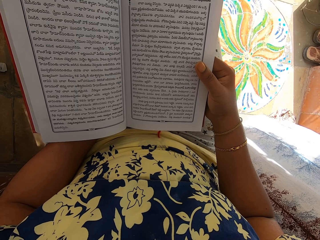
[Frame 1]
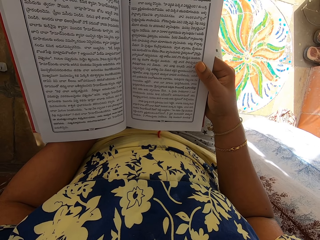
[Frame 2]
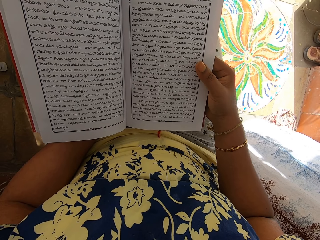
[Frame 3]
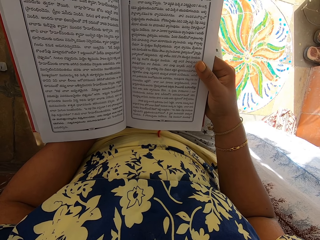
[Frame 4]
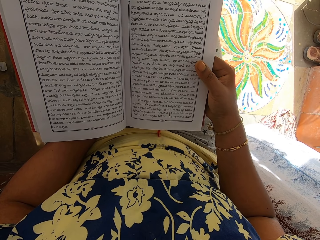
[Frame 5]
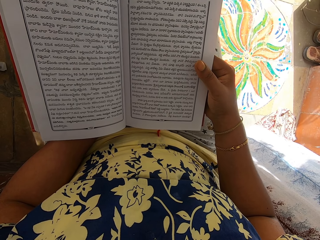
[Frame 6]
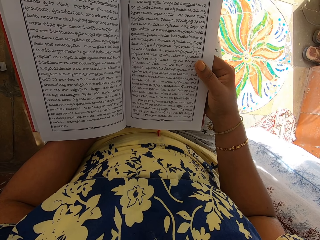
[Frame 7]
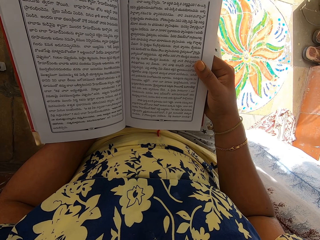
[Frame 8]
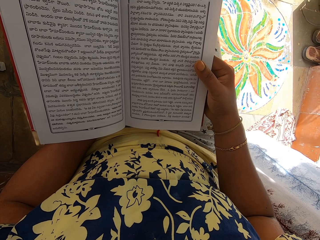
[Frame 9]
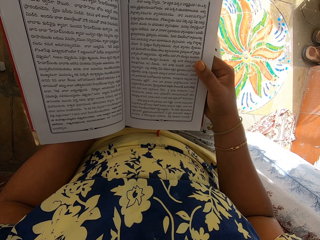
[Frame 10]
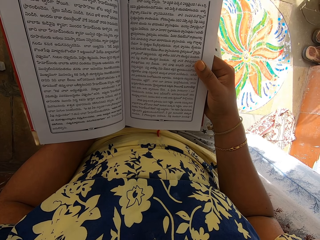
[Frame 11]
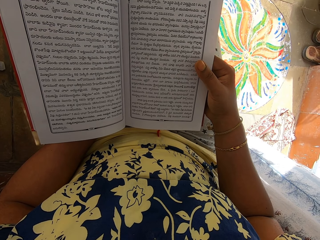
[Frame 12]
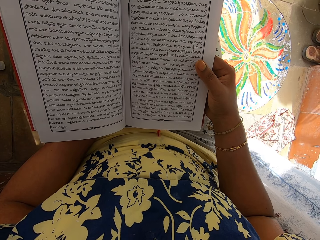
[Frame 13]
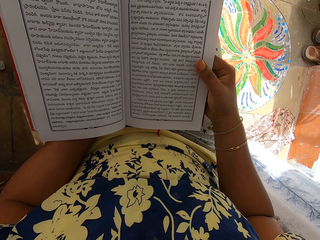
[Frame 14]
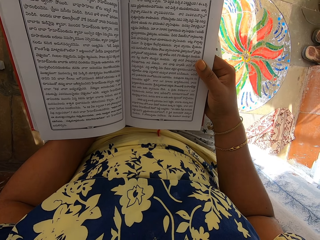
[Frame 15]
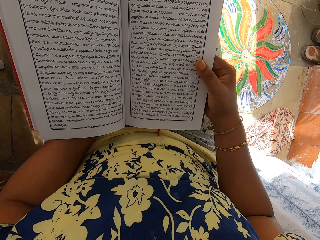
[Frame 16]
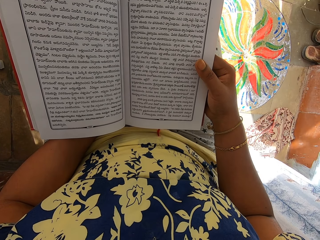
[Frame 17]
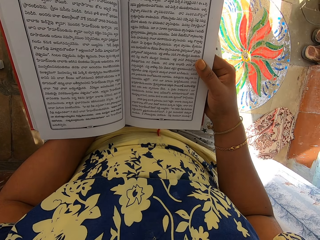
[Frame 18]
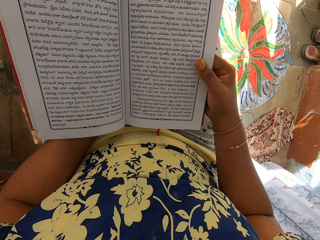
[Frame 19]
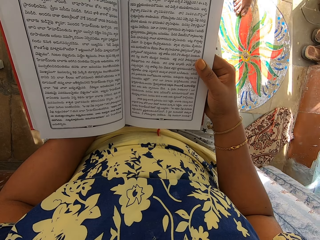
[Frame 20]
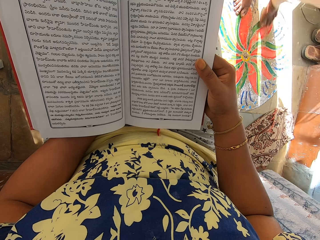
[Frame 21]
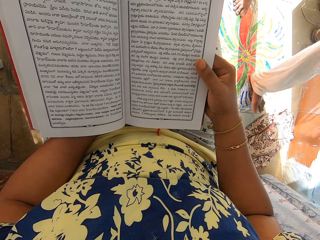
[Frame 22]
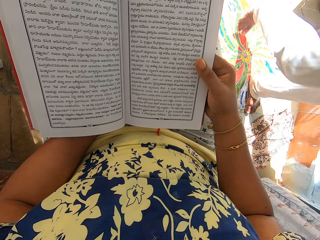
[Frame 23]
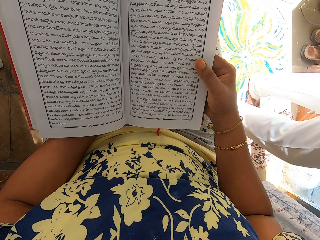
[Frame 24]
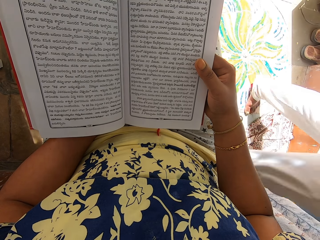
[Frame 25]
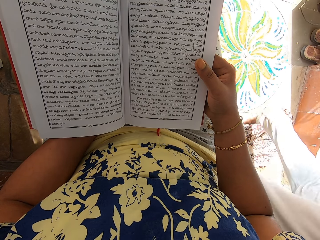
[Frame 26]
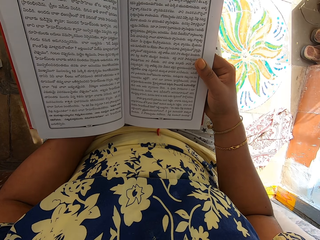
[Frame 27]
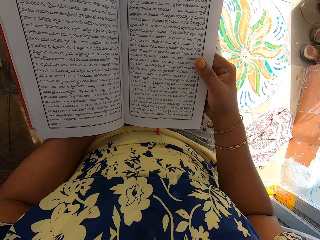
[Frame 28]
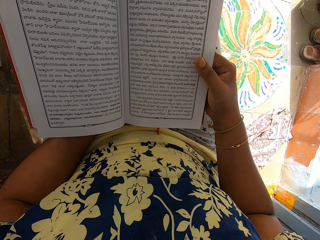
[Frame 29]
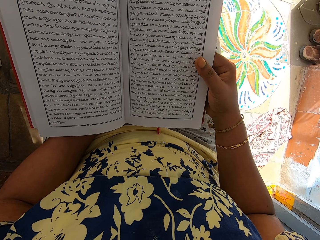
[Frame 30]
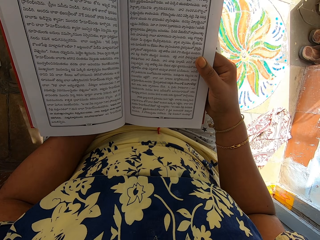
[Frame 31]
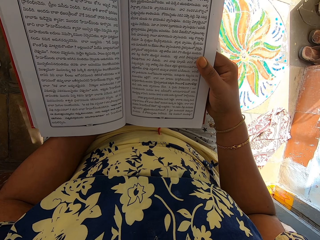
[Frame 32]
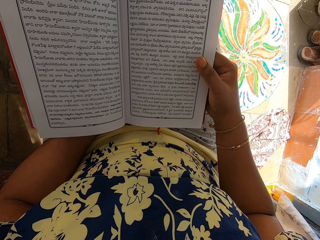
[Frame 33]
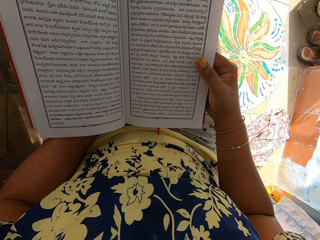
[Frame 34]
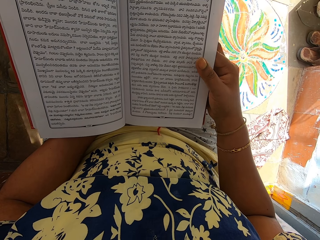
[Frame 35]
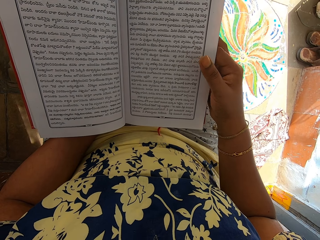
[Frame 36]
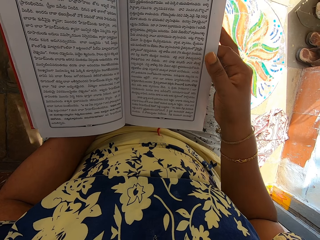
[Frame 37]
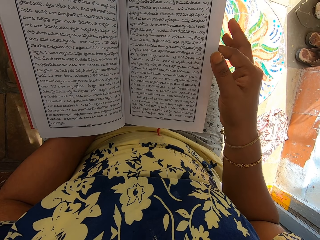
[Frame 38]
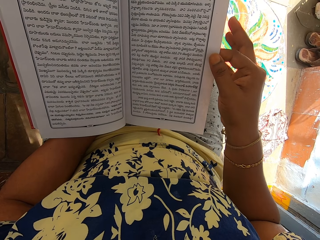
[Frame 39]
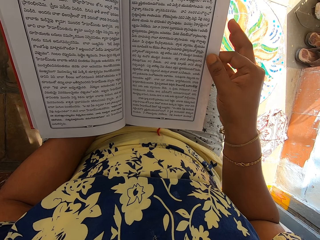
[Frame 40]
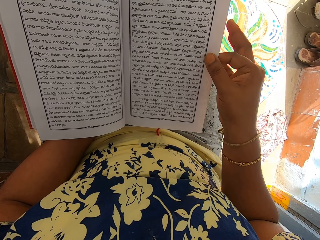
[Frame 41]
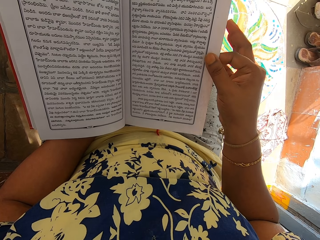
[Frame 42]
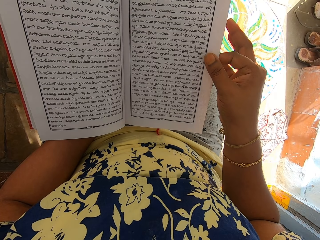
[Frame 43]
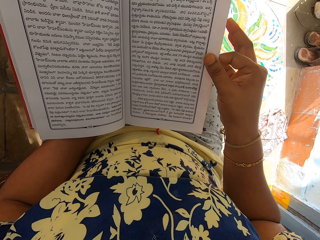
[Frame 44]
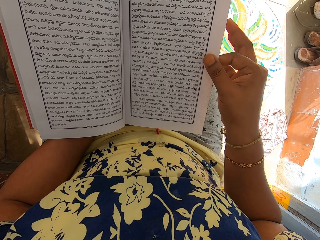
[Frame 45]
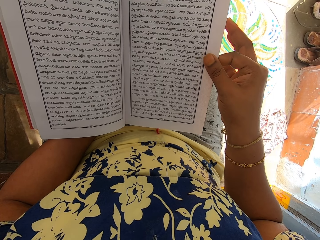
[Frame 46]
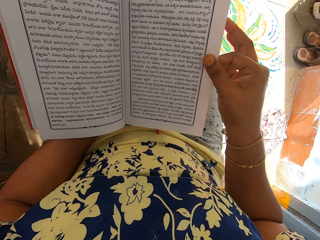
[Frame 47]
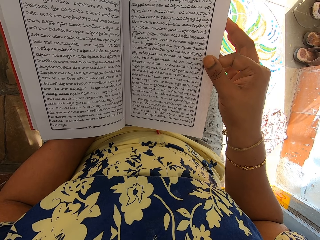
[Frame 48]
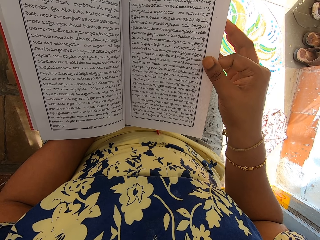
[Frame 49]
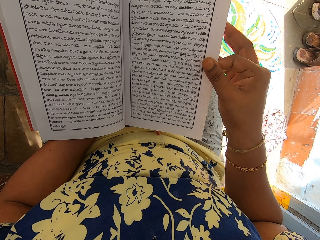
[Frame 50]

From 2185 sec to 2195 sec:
A man walks past the camera wearer.

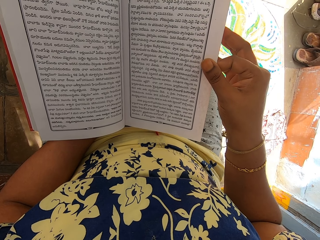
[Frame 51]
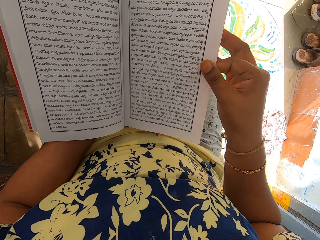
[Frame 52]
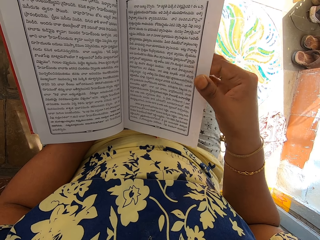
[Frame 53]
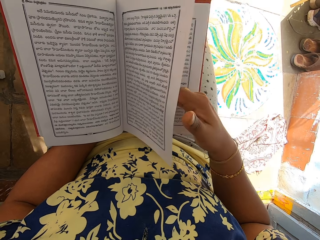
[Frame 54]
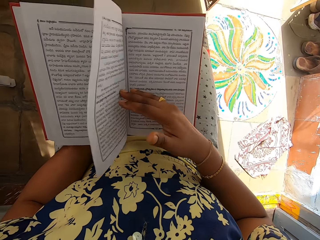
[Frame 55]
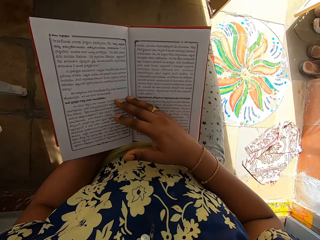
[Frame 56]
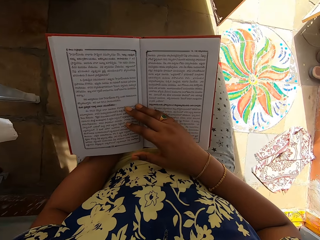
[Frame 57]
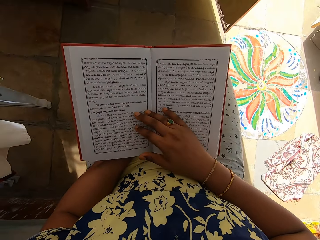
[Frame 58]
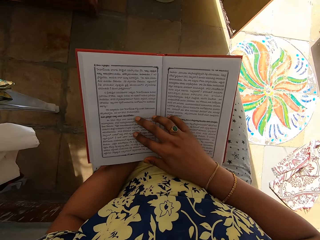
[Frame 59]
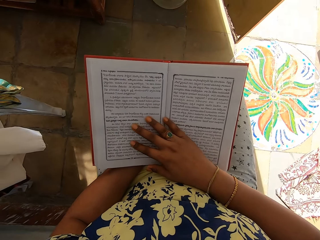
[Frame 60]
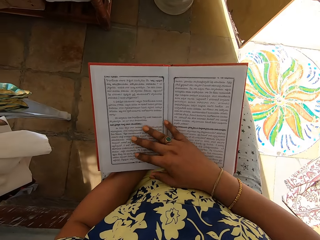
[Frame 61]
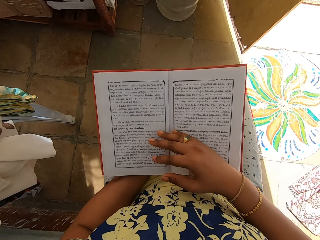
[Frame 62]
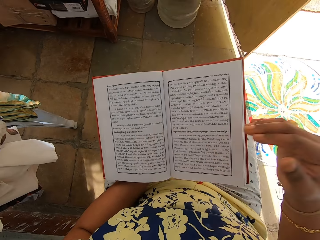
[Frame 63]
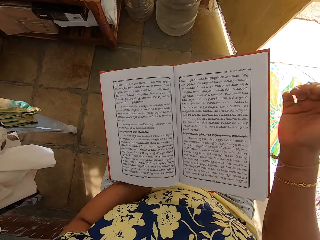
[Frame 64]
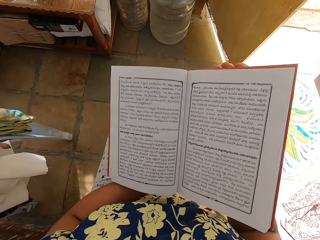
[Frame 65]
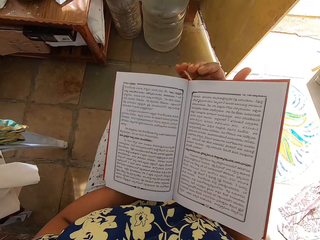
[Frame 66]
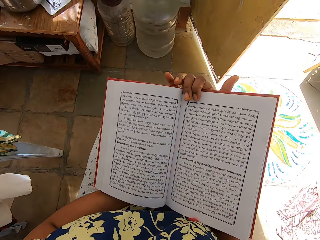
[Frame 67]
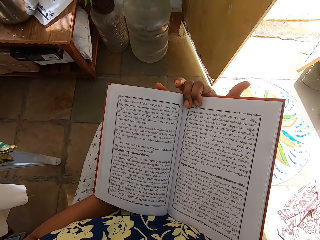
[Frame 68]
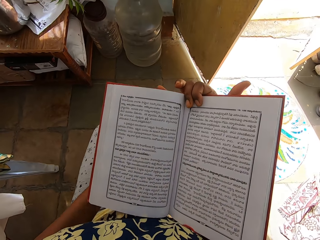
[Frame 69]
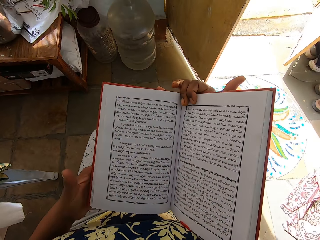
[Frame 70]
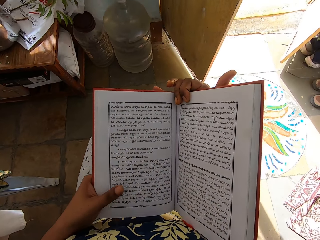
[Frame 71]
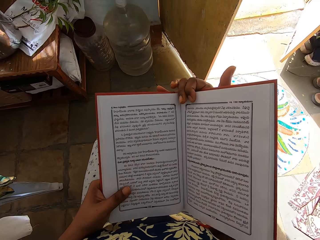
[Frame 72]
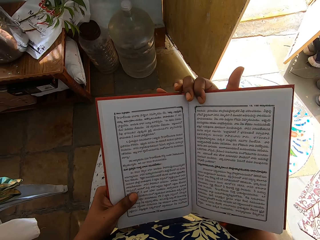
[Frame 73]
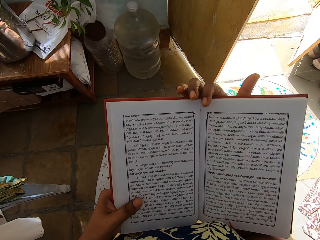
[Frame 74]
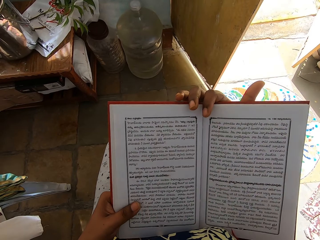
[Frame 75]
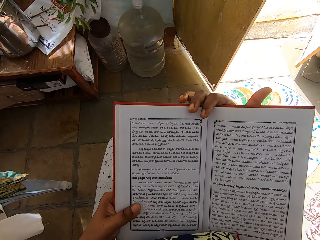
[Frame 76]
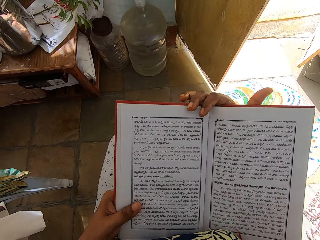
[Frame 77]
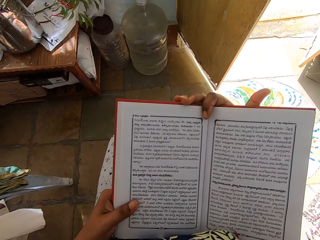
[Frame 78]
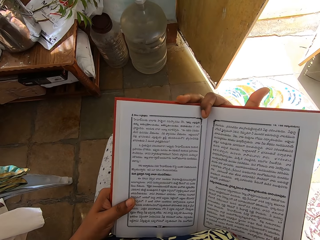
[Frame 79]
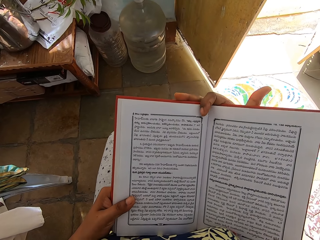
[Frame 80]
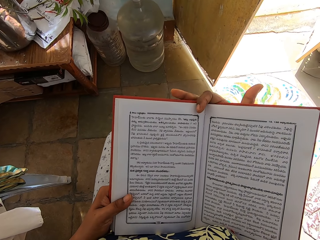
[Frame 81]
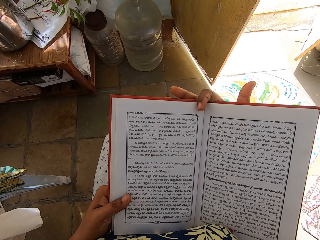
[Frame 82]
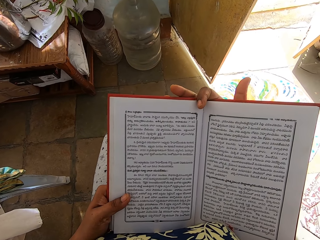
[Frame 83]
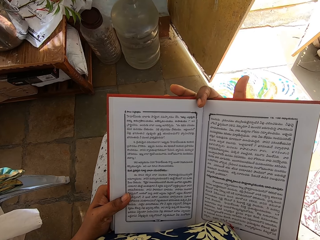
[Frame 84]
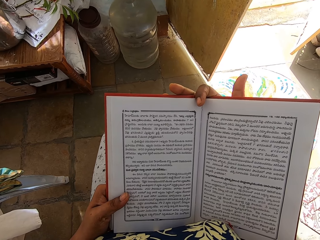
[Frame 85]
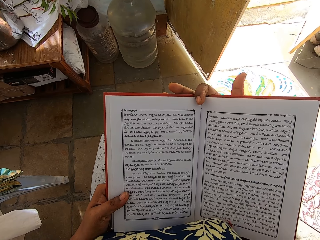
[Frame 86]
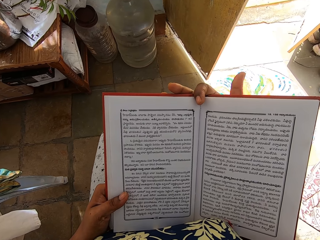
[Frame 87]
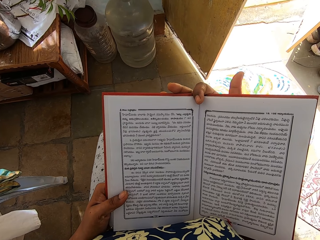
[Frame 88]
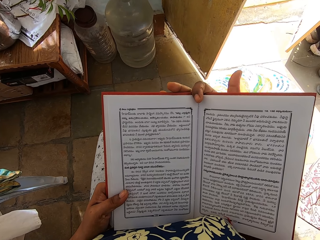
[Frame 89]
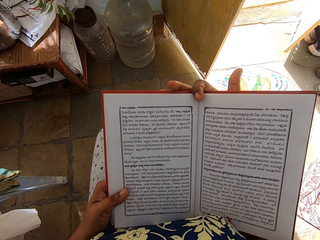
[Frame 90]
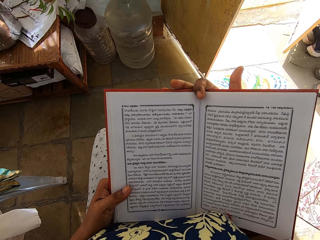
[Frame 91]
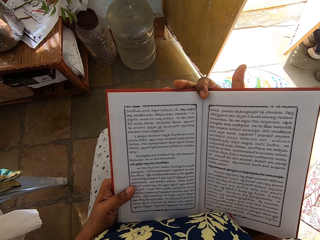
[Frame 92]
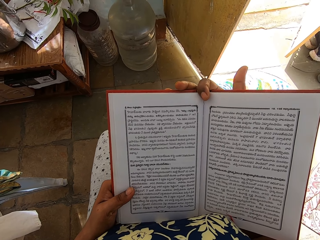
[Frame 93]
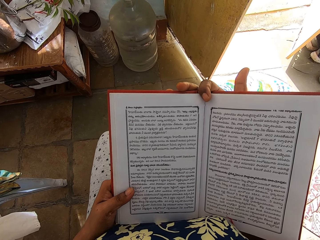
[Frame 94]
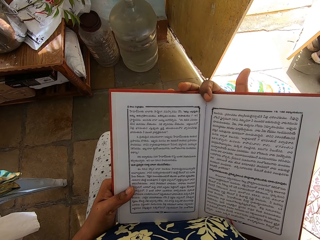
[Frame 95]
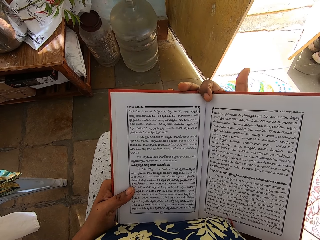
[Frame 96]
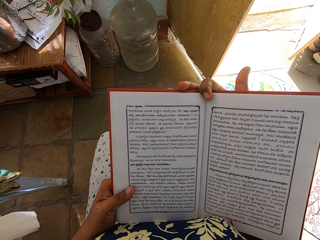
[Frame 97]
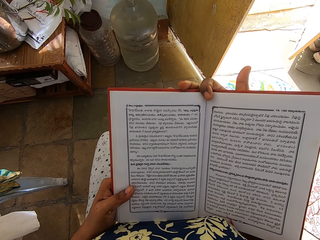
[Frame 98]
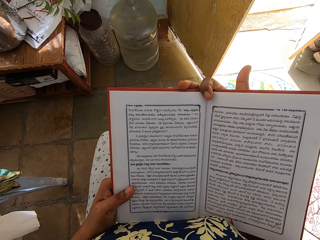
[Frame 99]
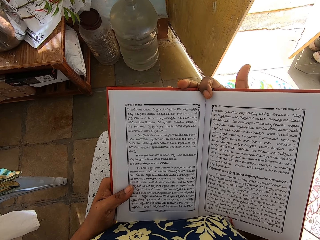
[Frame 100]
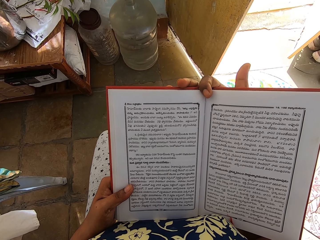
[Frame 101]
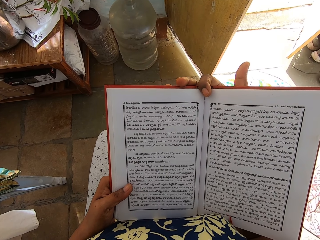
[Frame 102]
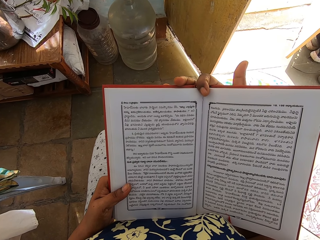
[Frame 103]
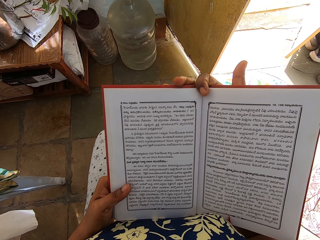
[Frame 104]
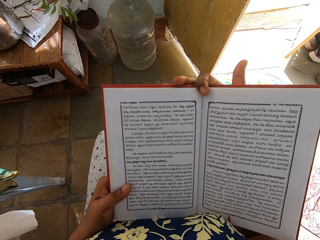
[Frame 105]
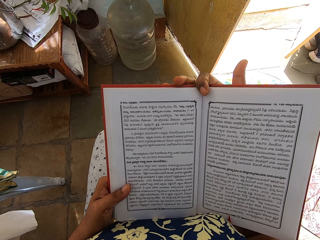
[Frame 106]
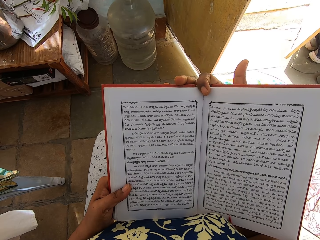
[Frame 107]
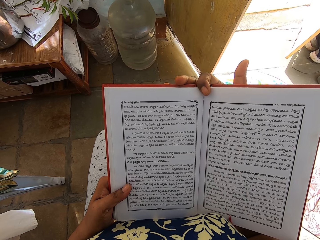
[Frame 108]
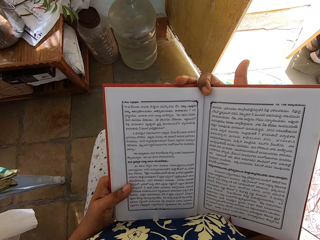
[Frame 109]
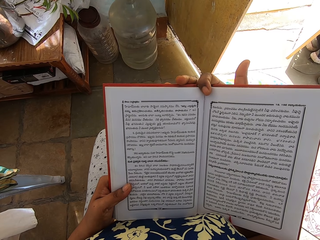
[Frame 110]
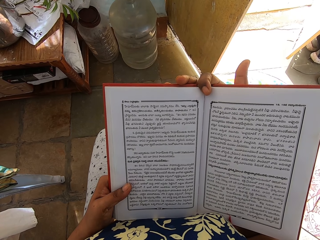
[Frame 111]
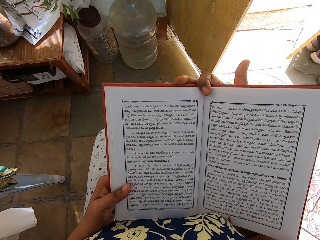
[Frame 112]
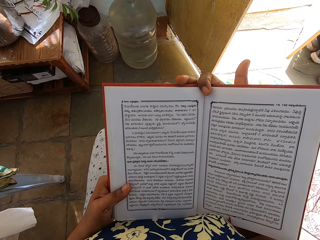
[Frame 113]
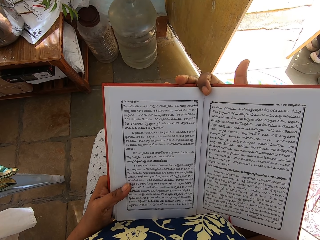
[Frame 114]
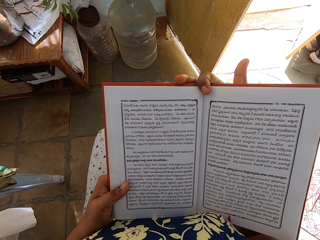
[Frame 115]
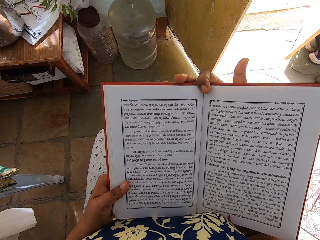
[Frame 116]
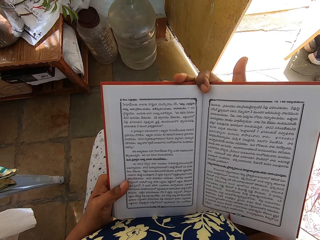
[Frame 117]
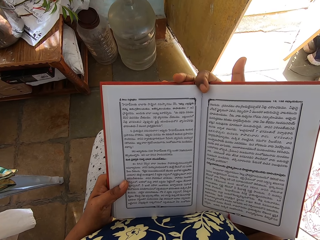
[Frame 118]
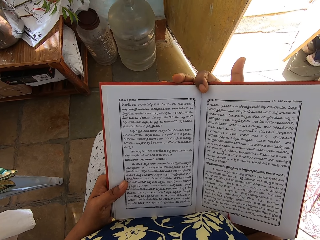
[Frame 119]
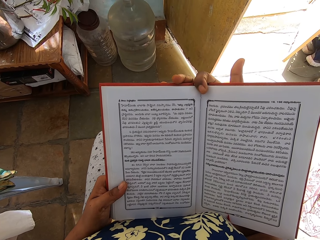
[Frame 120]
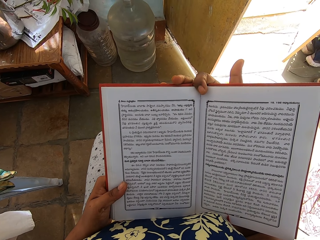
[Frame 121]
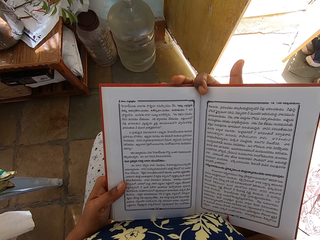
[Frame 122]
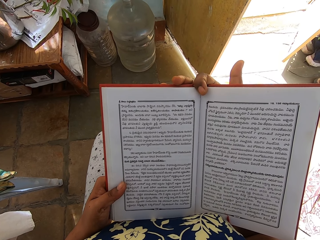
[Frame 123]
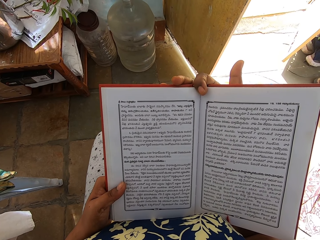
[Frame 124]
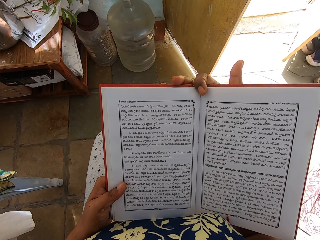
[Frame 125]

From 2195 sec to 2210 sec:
The camera wearer flips the page of the book with her right hand. She holds the book with both hands. She reads the book.
